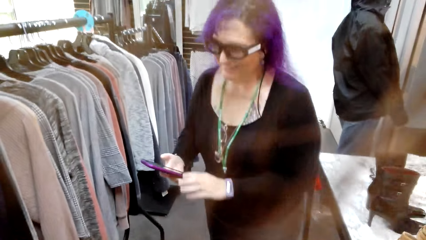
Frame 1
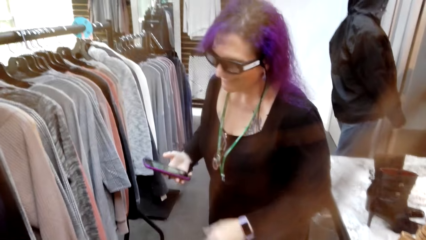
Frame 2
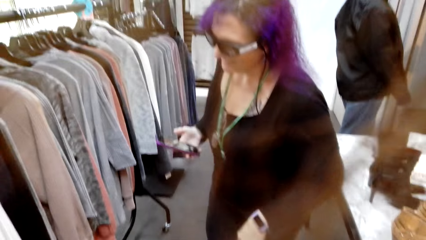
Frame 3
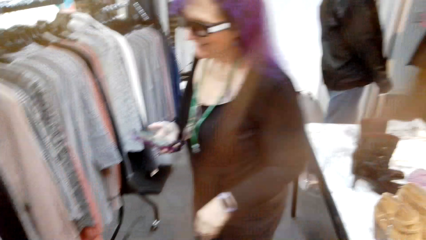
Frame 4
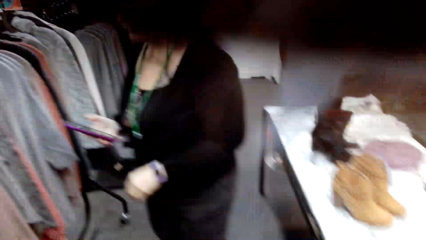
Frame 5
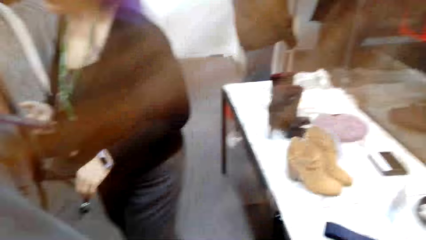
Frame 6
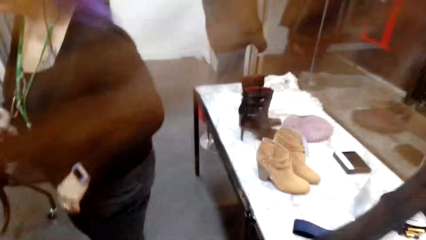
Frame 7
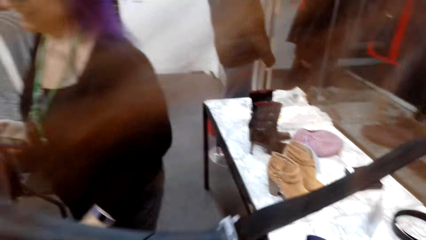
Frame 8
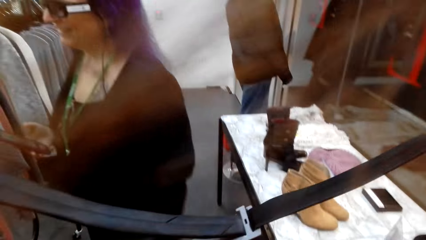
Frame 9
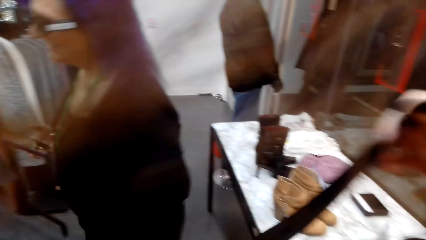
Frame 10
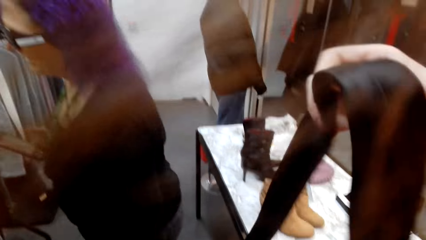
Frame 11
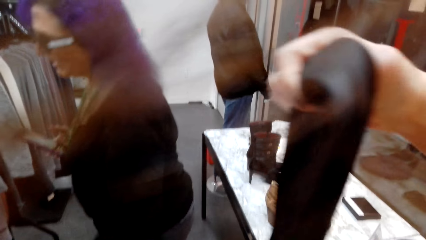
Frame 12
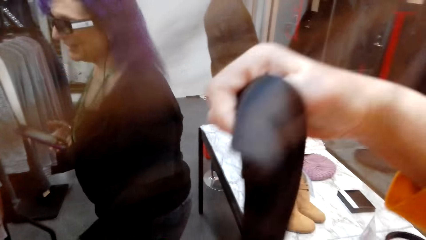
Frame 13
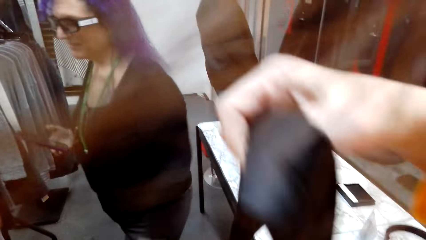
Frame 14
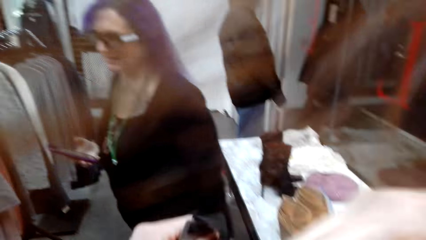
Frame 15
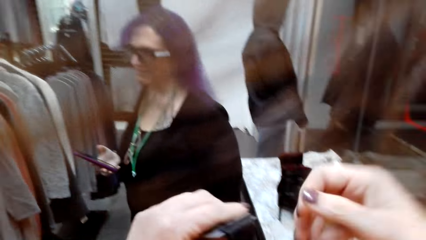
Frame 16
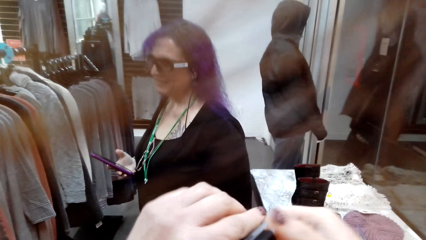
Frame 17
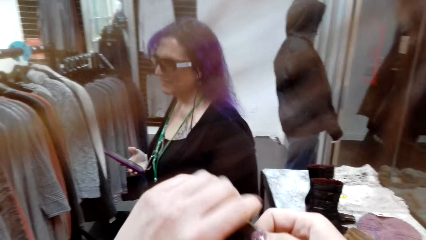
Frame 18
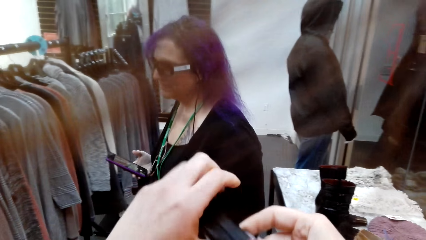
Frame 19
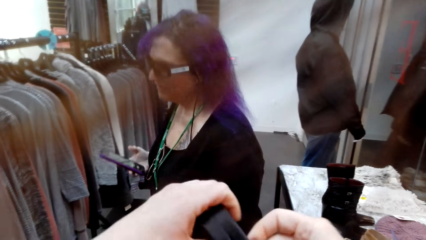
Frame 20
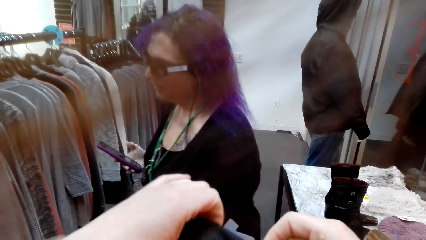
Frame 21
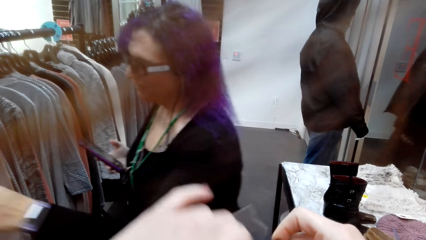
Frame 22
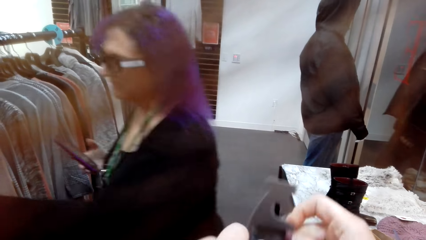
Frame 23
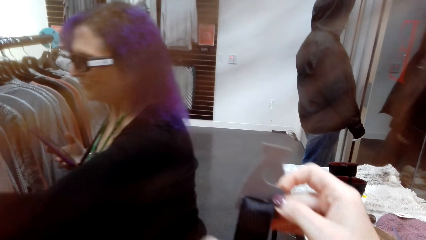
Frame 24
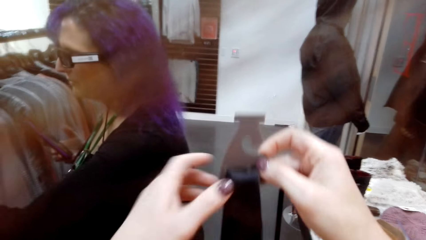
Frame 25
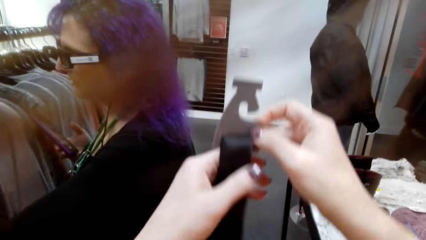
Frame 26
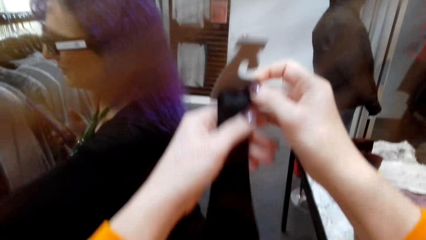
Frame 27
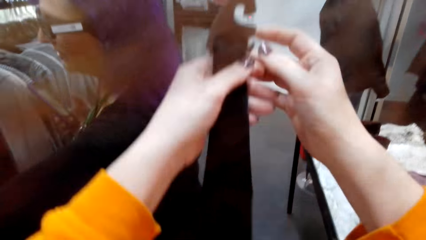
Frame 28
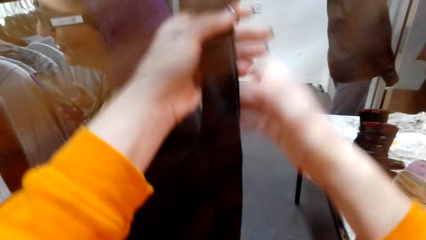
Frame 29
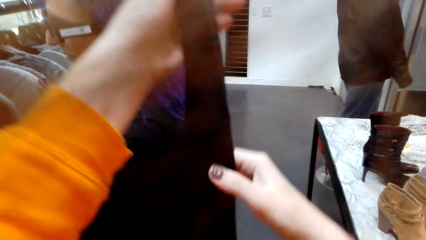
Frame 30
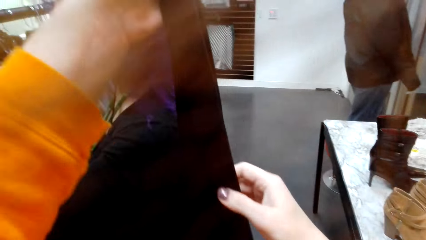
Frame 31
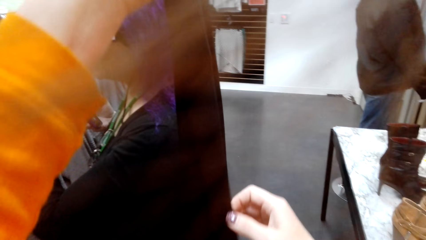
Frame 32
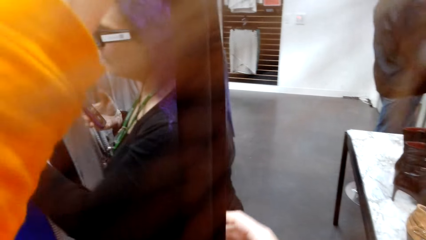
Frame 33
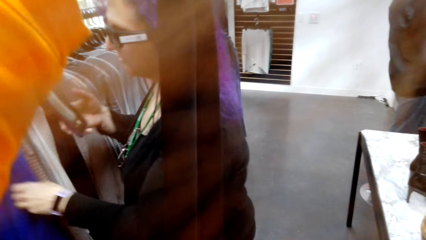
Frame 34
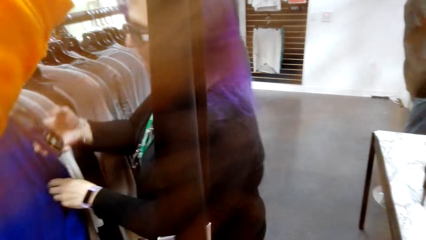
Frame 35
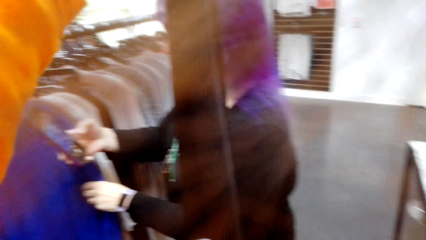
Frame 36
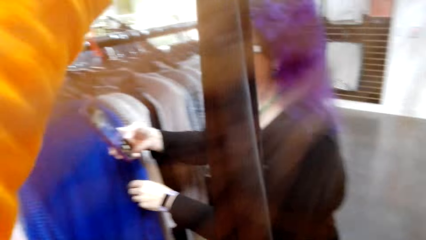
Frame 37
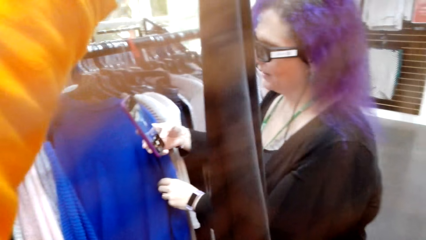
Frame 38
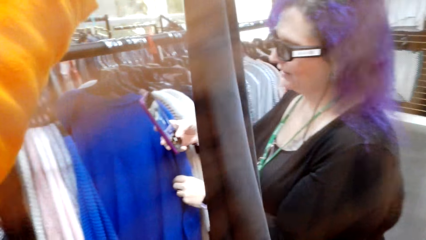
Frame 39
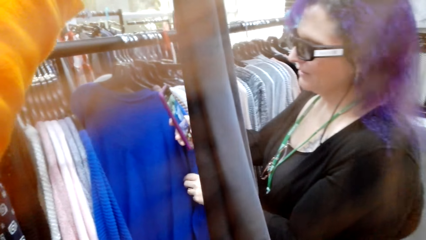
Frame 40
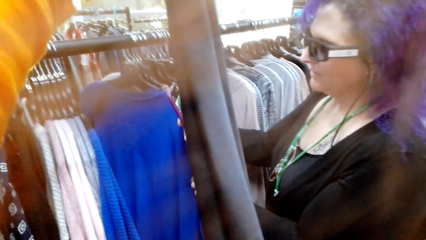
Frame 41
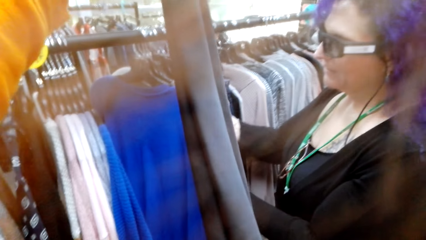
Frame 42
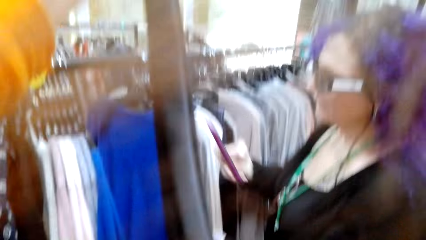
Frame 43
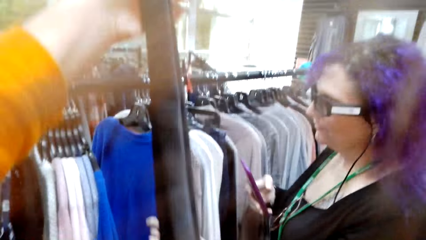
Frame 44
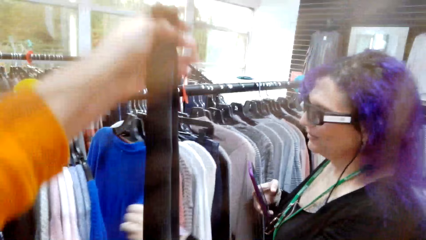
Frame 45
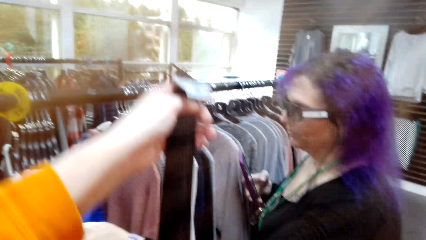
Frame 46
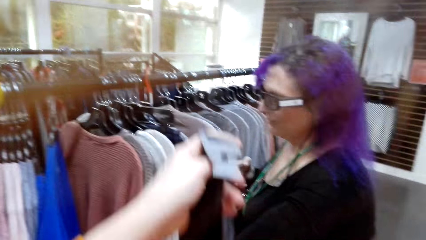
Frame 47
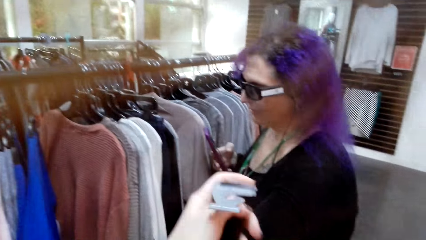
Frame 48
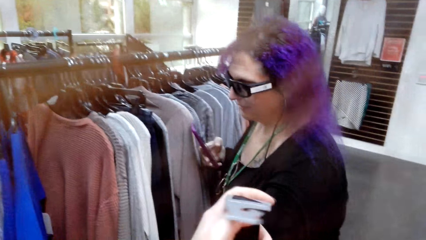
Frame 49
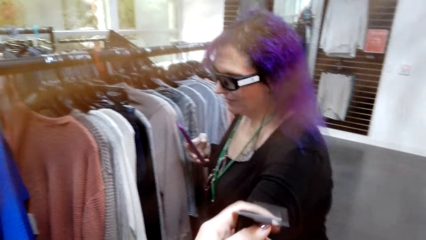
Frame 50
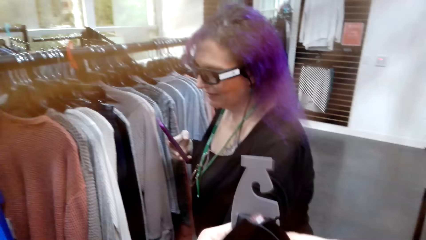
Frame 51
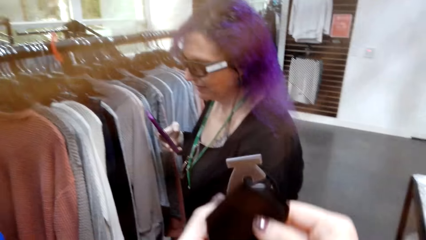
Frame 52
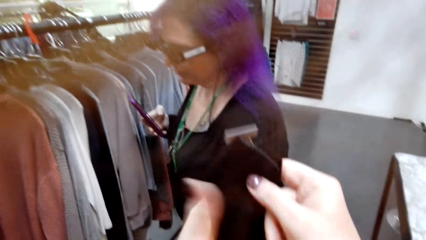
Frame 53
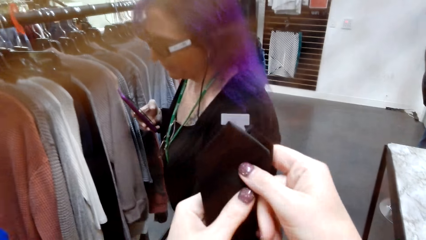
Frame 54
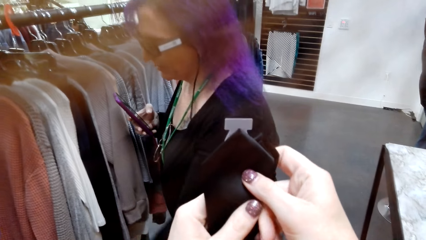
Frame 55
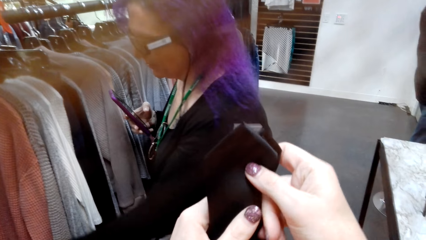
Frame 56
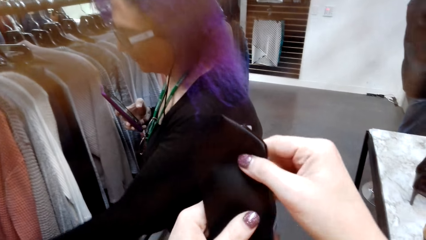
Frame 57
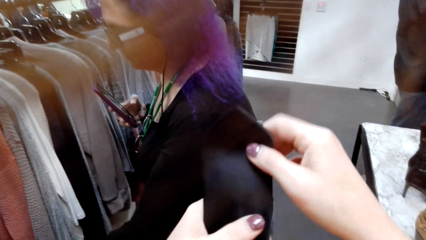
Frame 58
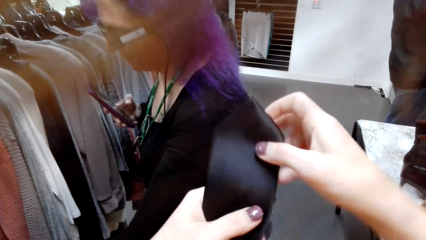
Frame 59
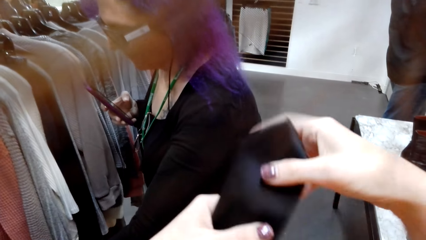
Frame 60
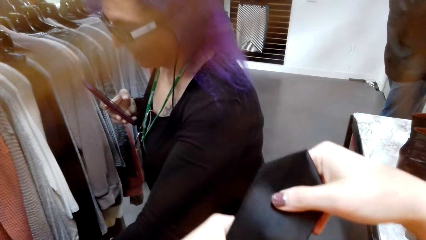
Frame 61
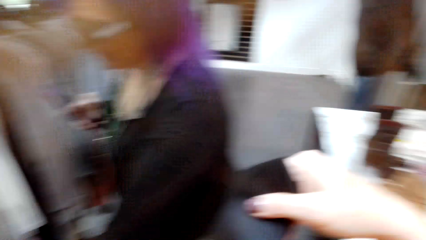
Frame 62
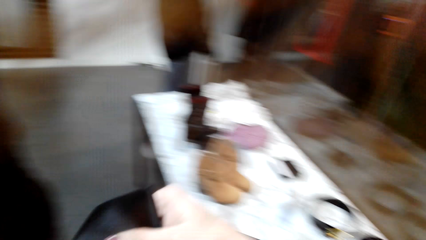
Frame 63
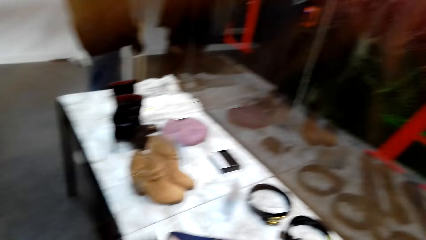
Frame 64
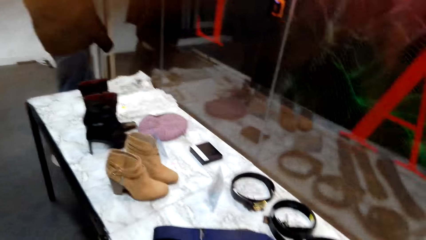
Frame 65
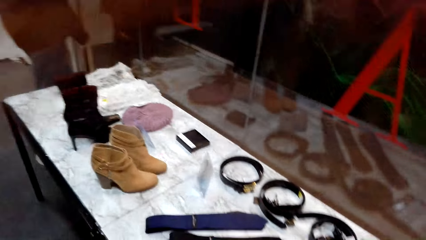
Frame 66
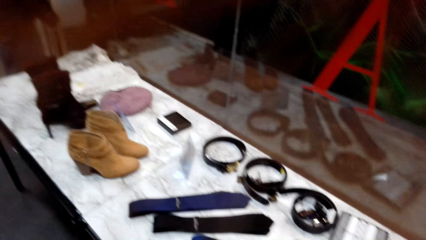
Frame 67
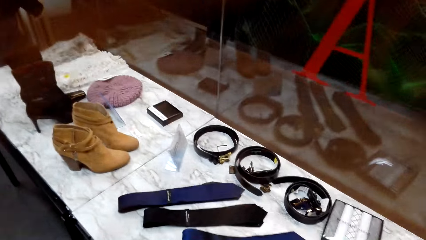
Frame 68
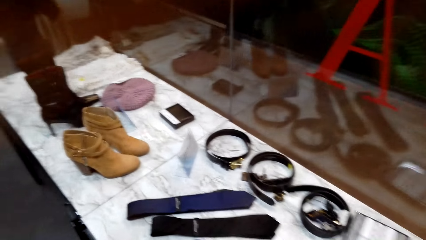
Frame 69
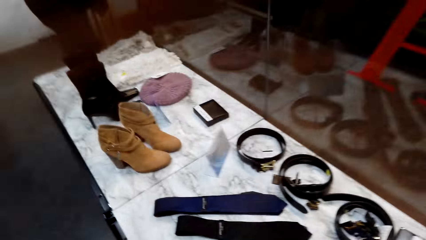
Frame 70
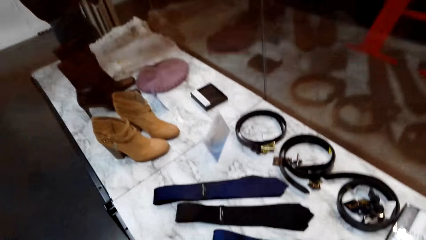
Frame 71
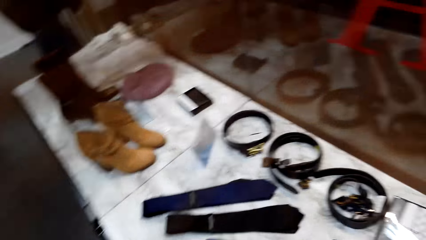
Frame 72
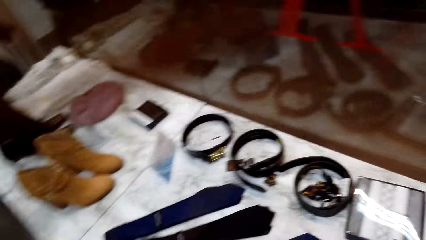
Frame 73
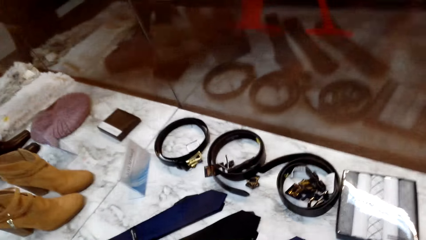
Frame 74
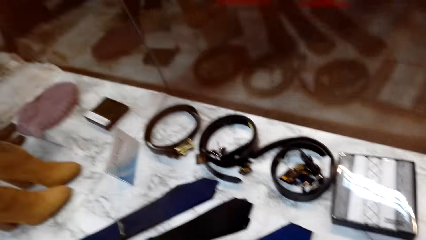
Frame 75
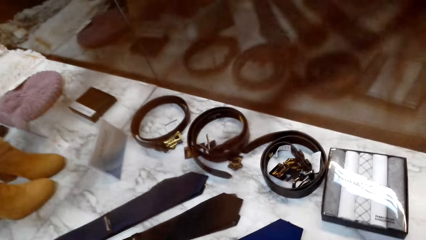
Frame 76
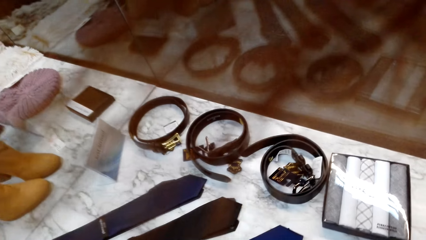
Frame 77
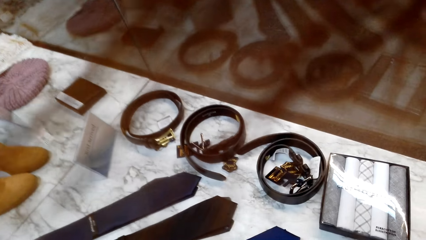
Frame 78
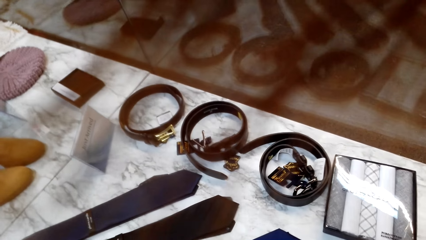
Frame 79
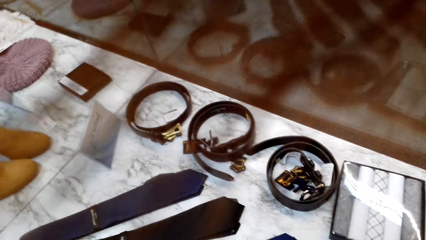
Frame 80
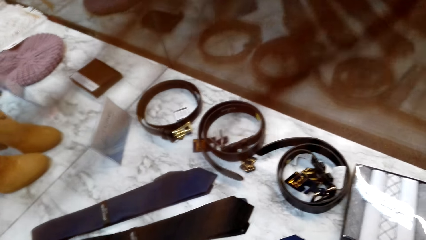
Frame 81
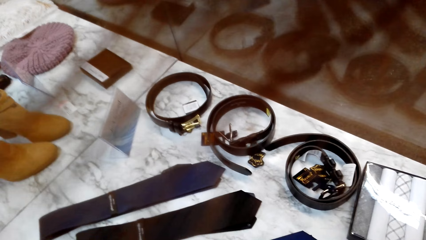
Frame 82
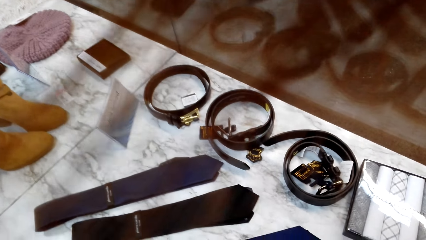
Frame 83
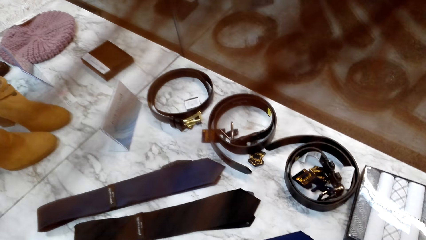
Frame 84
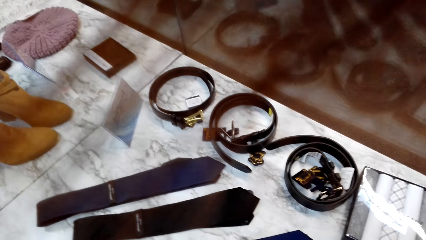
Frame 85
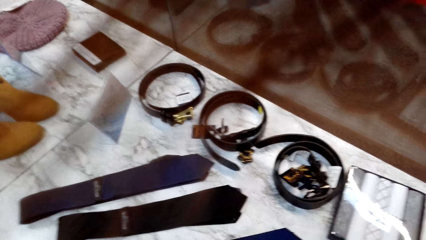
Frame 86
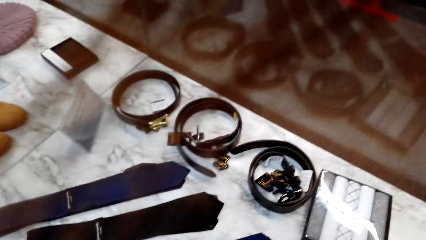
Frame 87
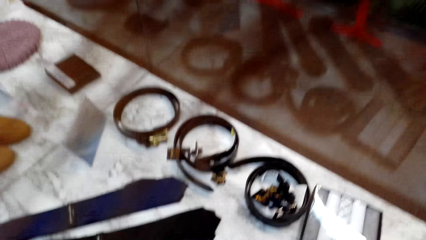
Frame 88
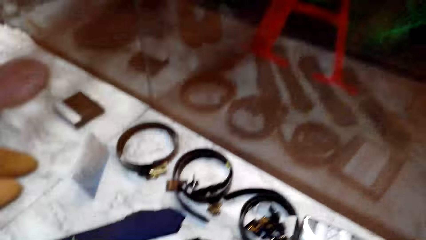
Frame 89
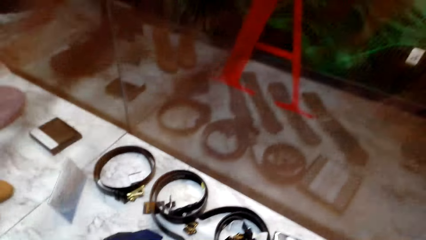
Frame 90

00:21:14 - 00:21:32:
The woman passes her phone to her right hand. The camera wearer holds a black tie with both hands. She lifts the black cloth tie with her hands. The woman checks the hanged clothes. The camera wearer looks at the tie. She folds the tie. The woman dials her phone. The camera wearer places the tie on the desk. She looks at the items on display.
